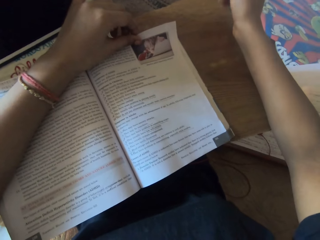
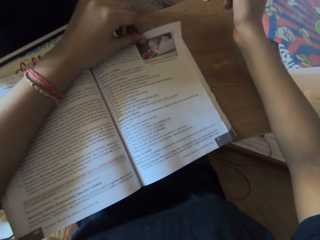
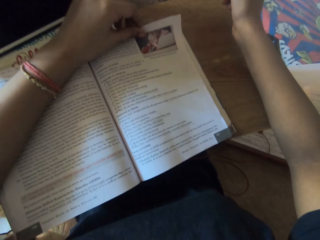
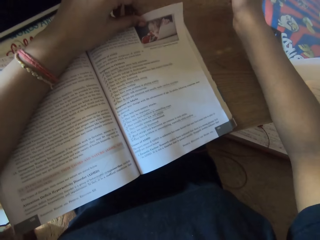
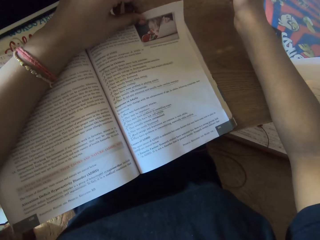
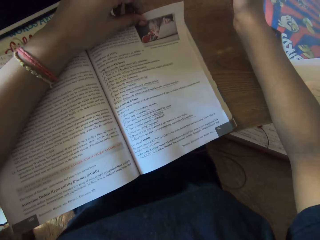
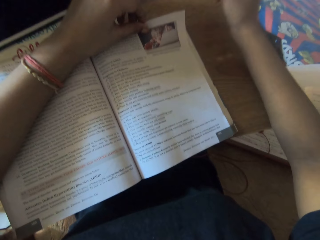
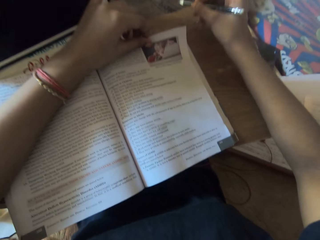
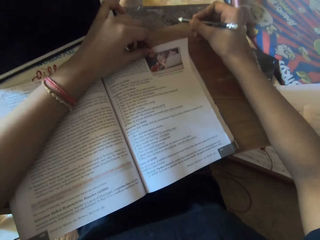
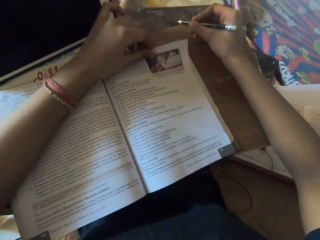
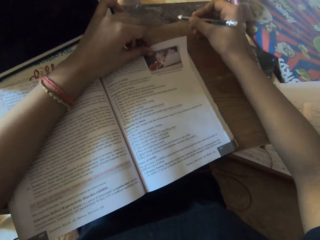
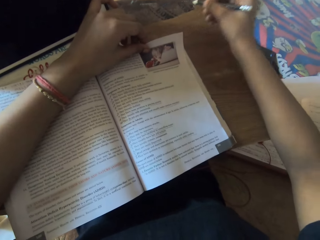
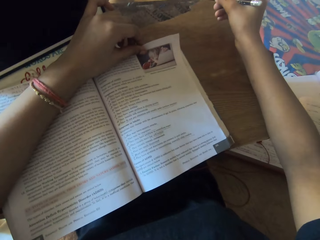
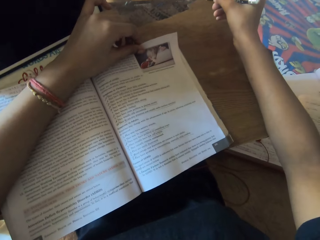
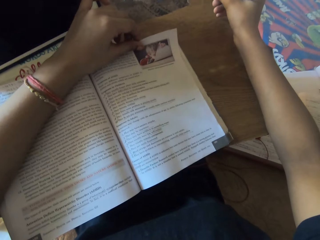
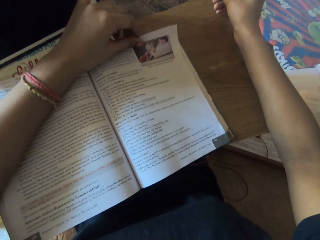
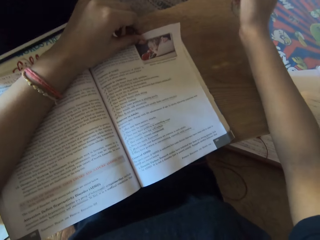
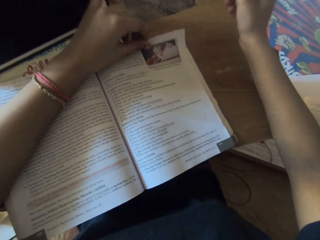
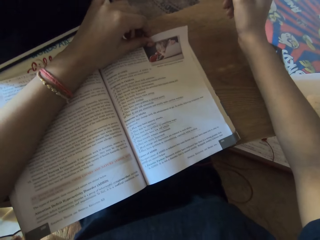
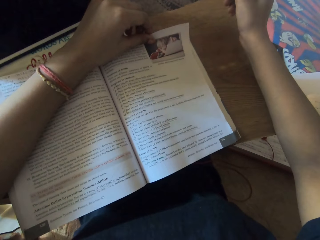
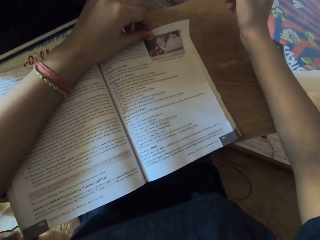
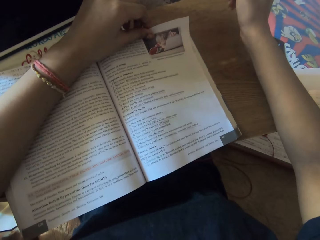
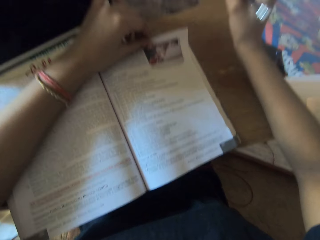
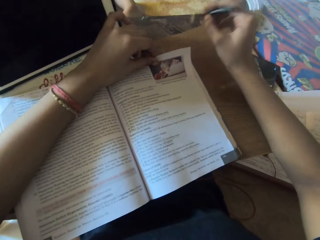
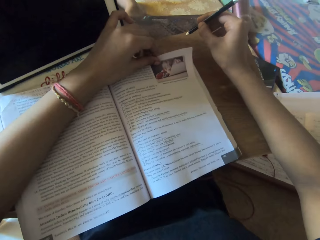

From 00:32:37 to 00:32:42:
The camera wearer reads the book.

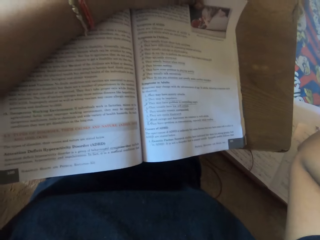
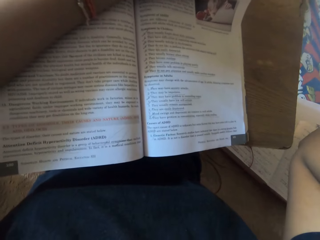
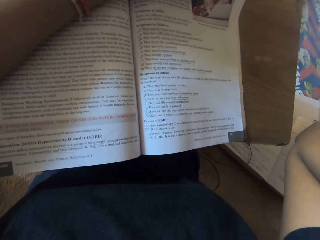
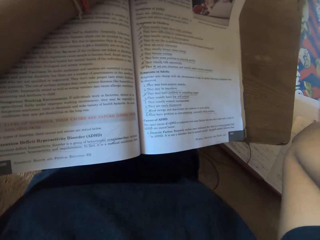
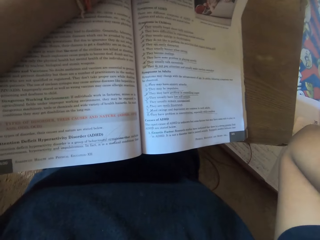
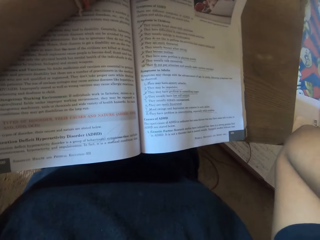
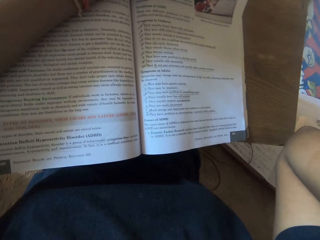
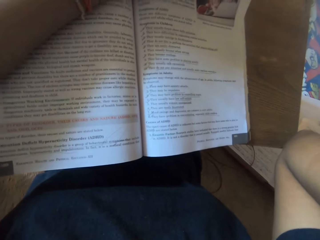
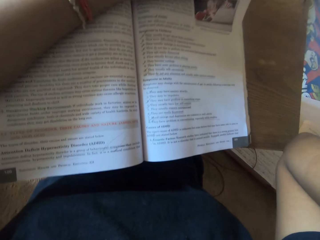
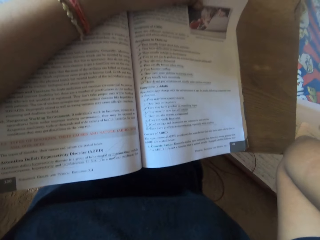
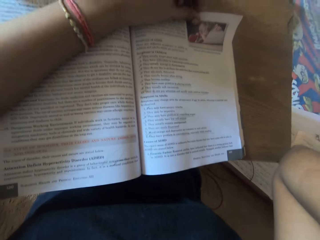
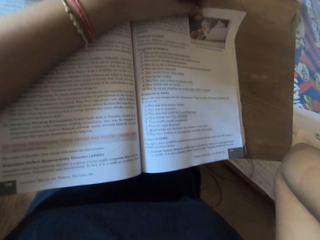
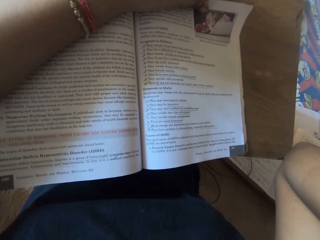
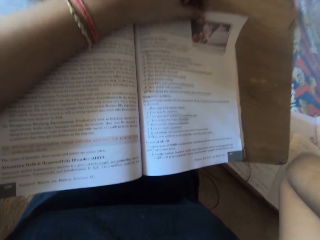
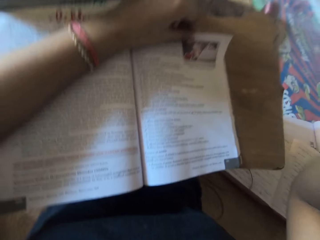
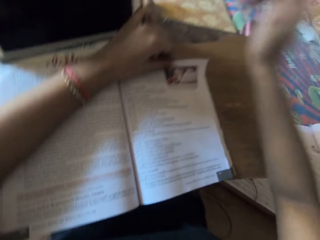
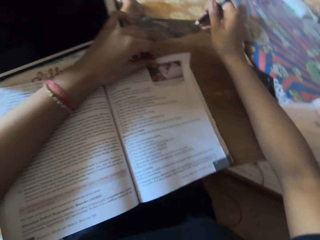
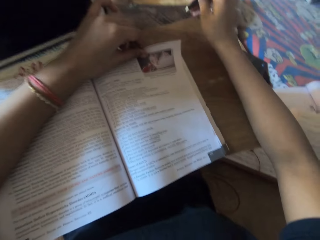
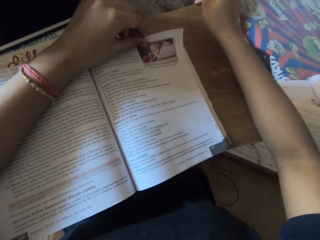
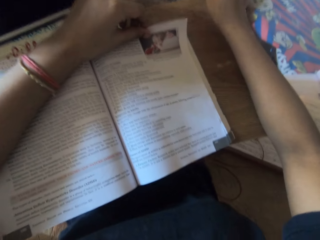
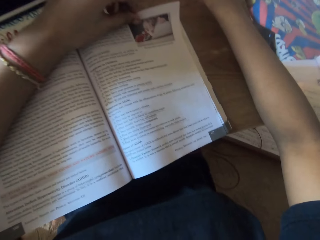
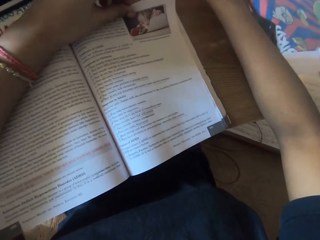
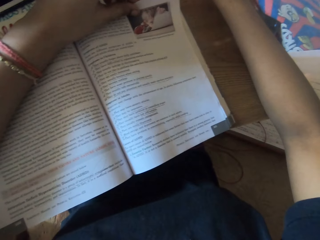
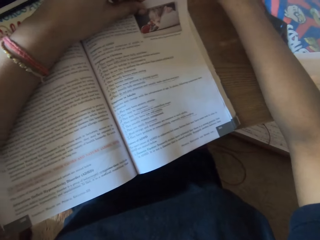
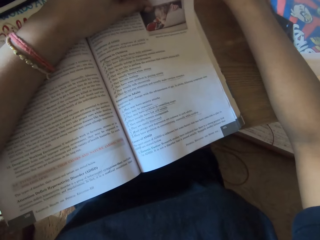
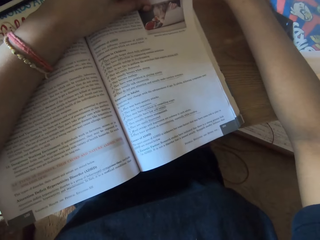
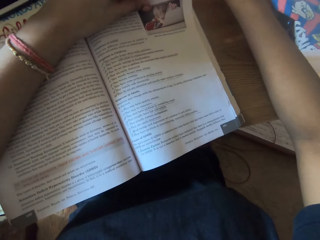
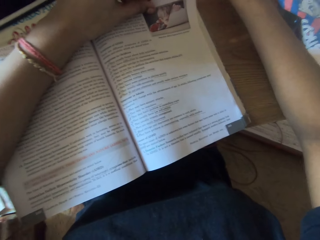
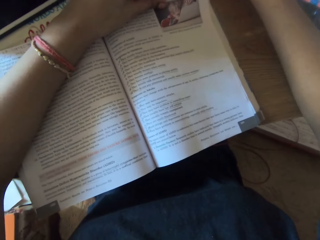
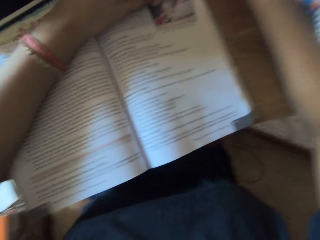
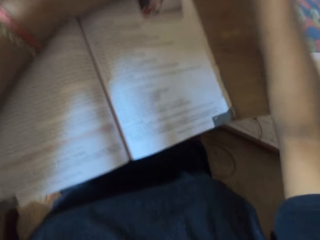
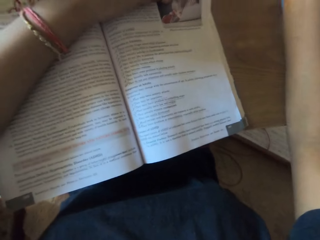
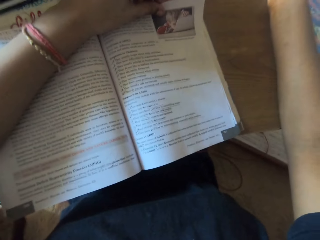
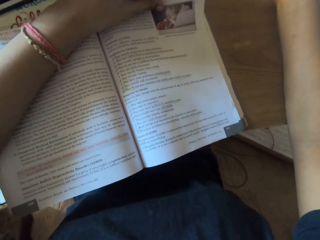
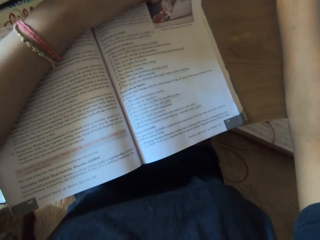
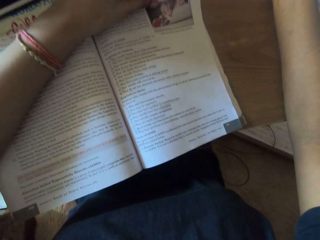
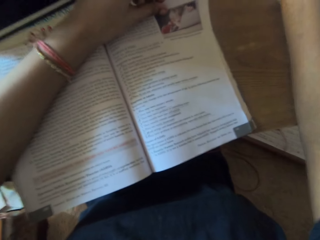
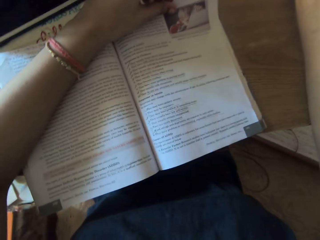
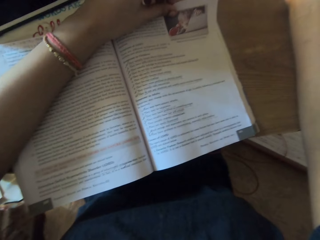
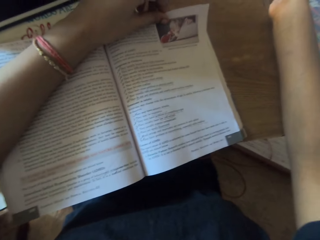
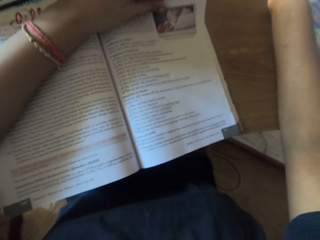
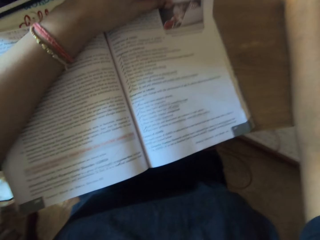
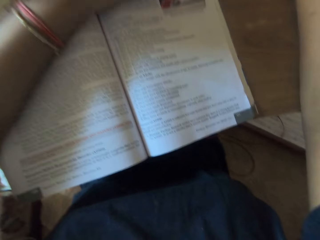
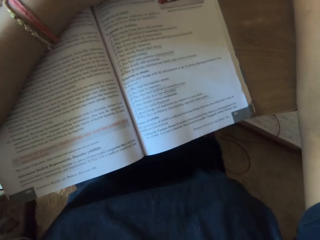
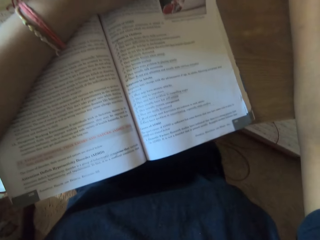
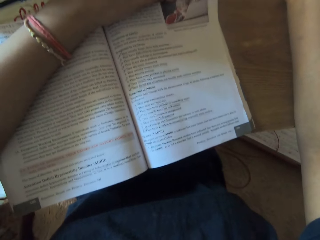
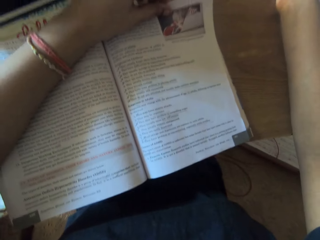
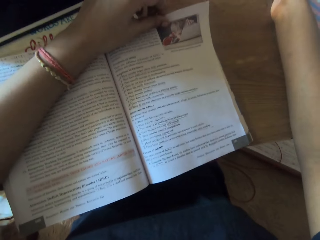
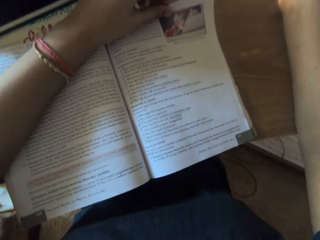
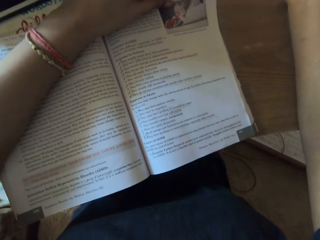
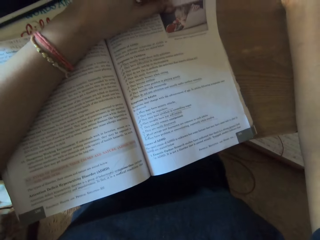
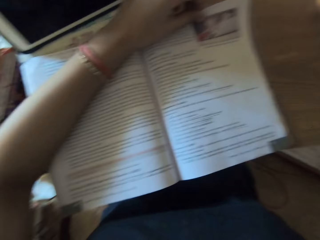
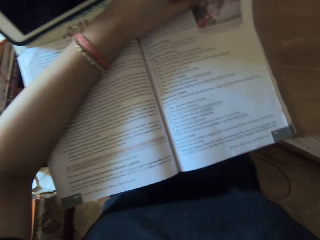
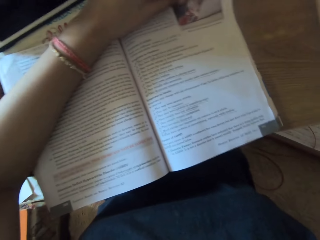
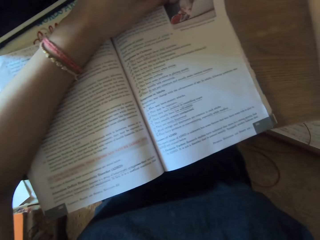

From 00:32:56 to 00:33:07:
The camera wearer lifts his hand. He puts his hand down. He reads the book.

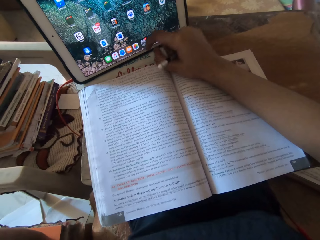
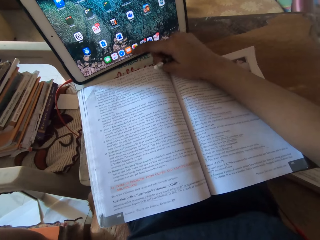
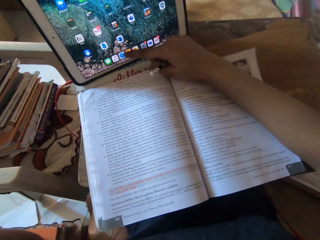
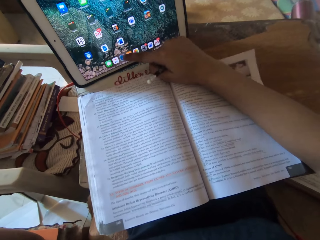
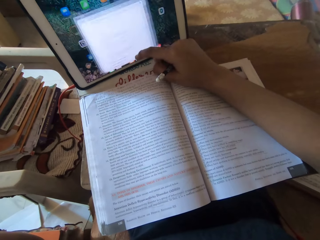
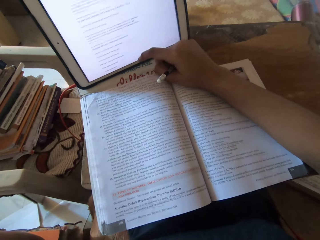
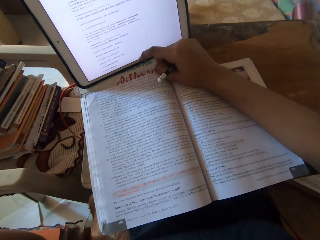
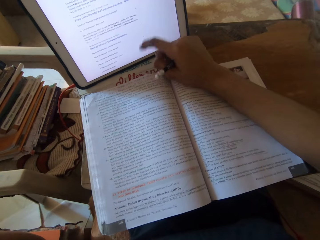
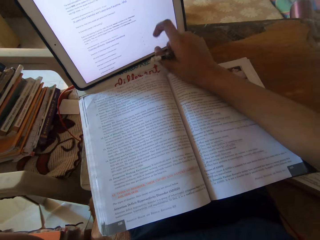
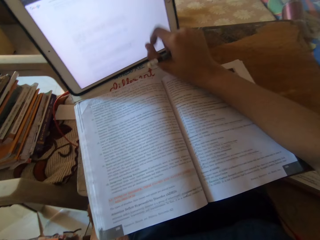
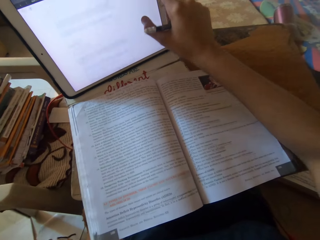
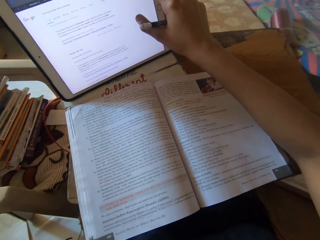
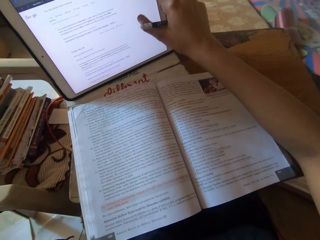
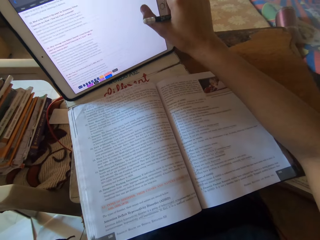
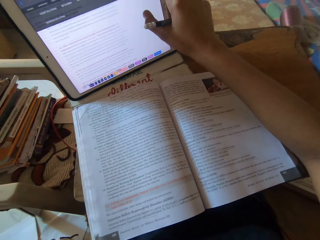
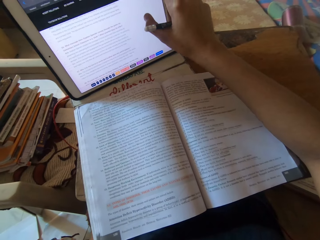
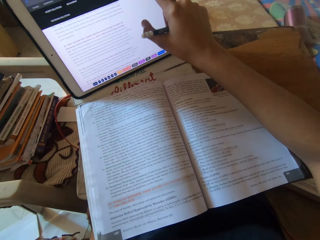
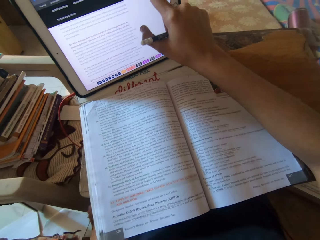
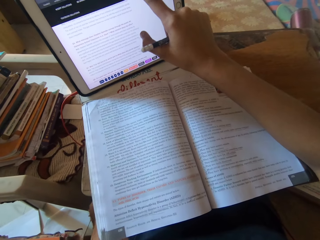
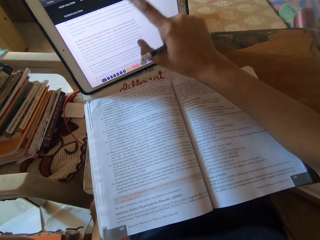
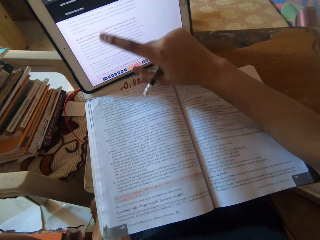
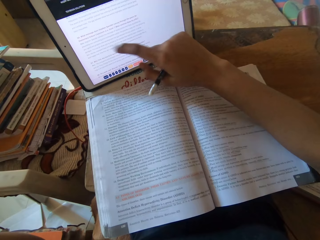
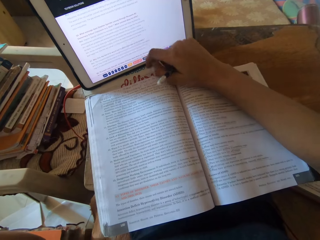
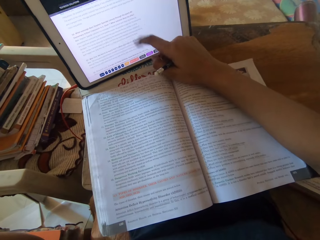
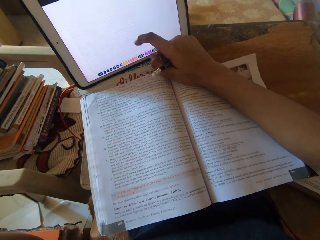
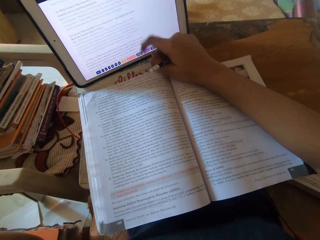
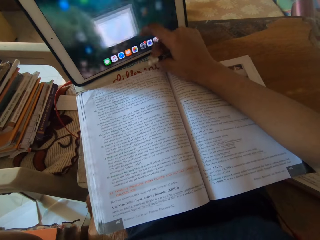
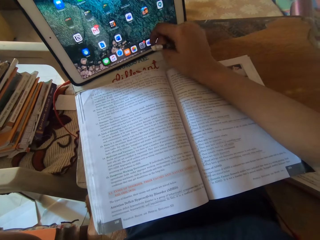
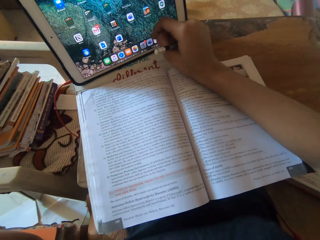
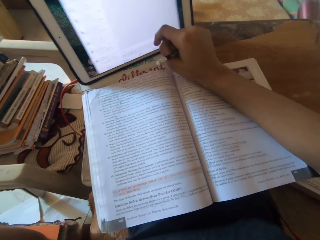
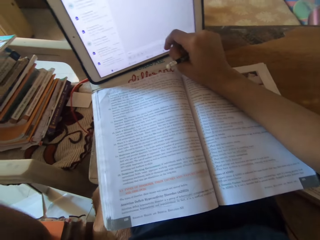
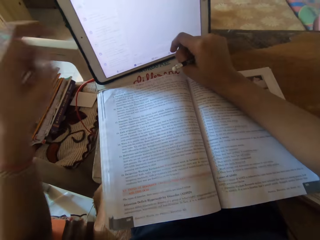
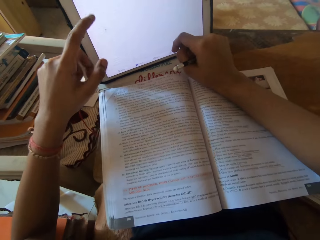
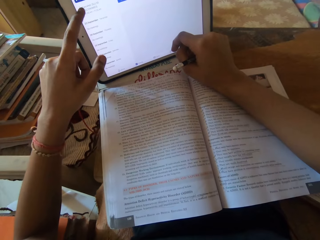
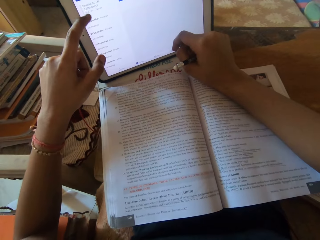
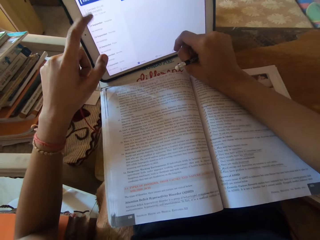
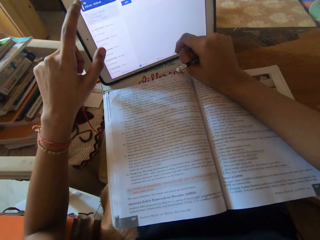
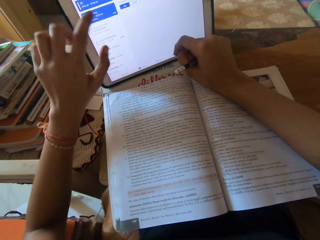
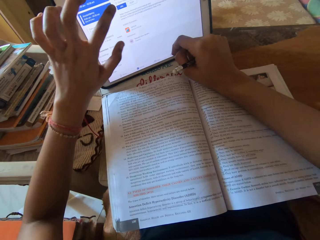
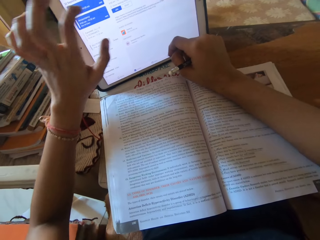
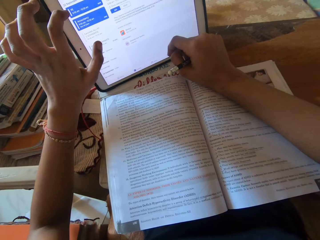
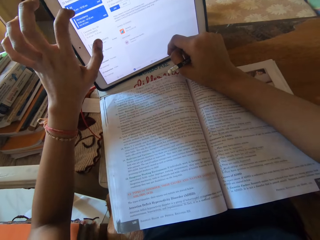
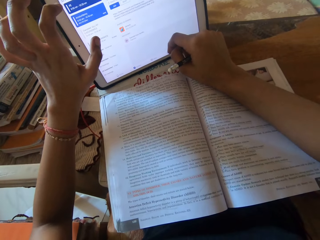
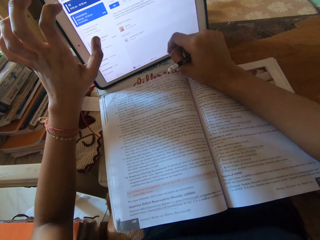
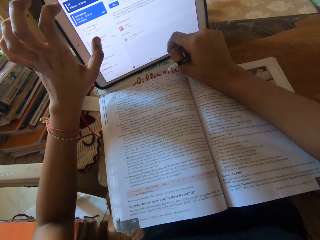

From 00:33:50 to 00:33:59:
The camera wearer operates the tab on the table with her right hand. She operates the tab on the table with her left hand.
